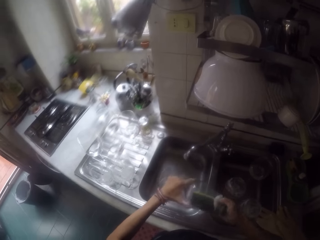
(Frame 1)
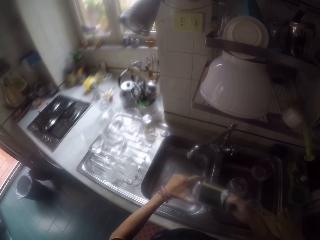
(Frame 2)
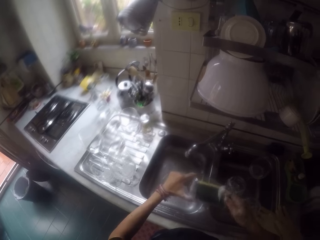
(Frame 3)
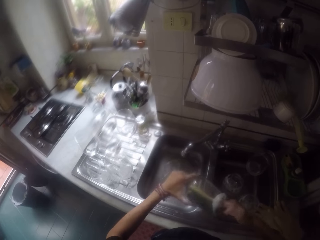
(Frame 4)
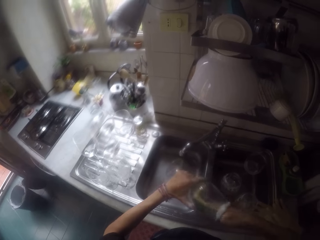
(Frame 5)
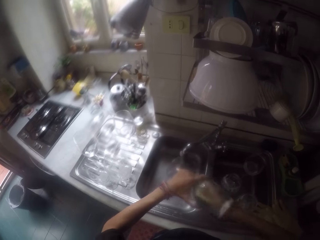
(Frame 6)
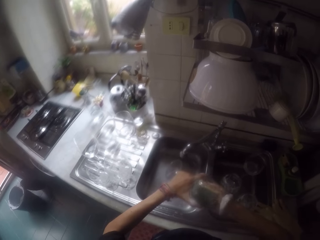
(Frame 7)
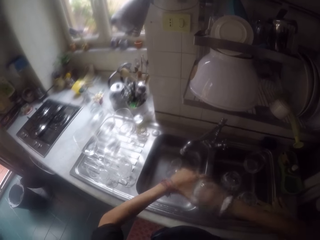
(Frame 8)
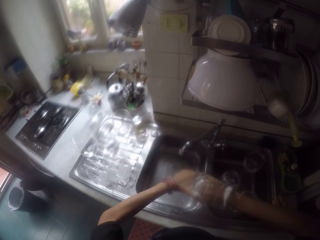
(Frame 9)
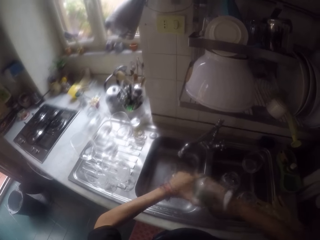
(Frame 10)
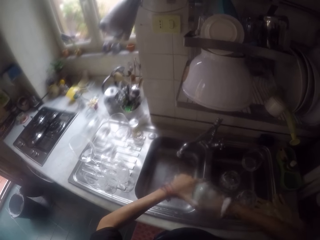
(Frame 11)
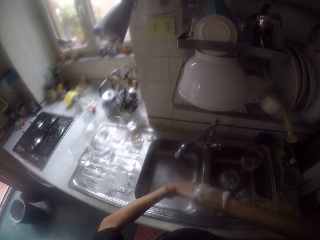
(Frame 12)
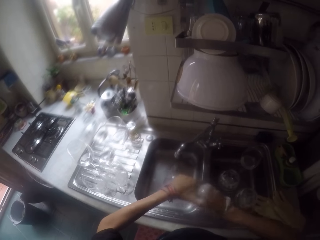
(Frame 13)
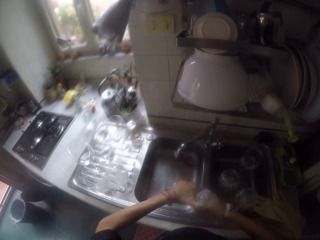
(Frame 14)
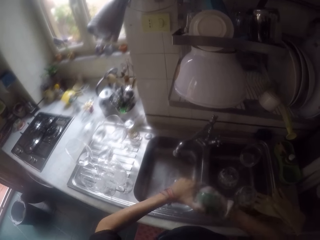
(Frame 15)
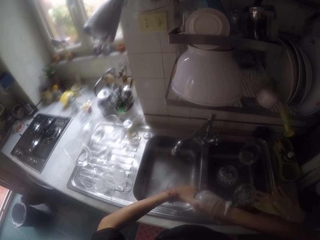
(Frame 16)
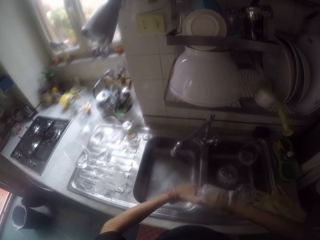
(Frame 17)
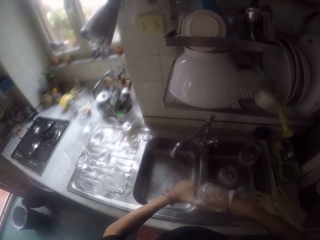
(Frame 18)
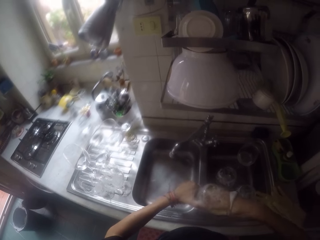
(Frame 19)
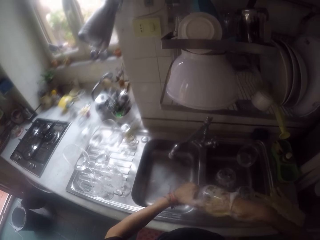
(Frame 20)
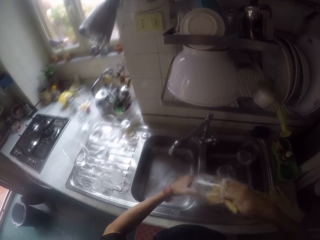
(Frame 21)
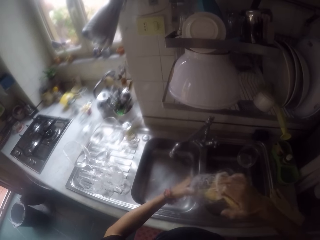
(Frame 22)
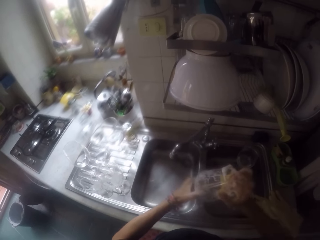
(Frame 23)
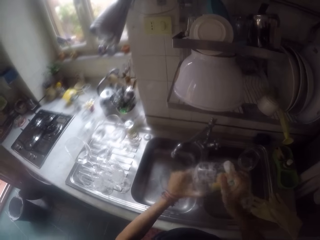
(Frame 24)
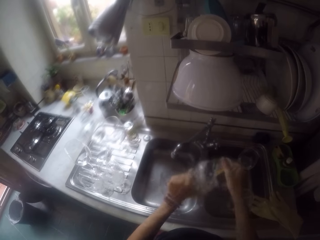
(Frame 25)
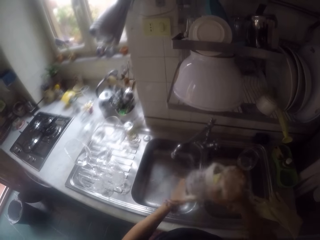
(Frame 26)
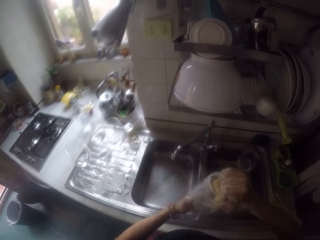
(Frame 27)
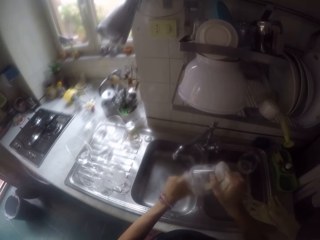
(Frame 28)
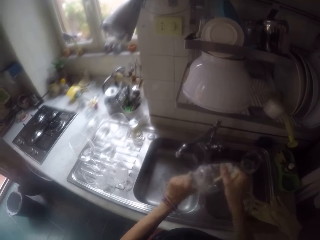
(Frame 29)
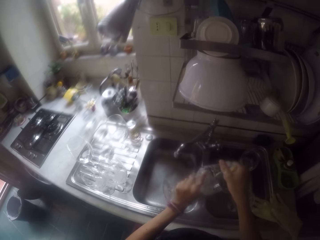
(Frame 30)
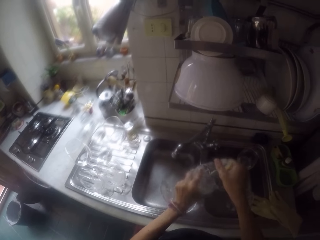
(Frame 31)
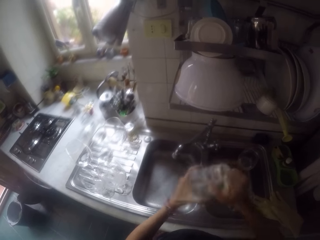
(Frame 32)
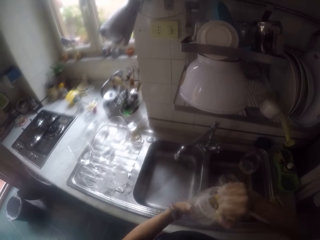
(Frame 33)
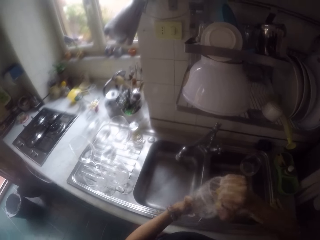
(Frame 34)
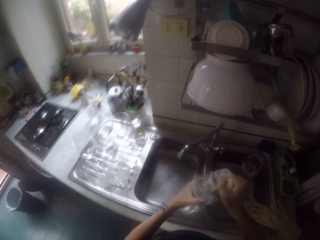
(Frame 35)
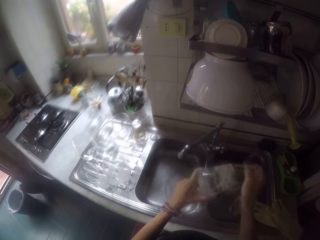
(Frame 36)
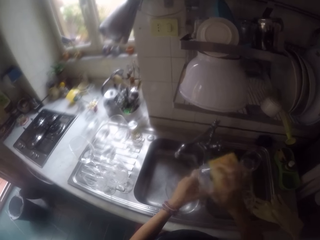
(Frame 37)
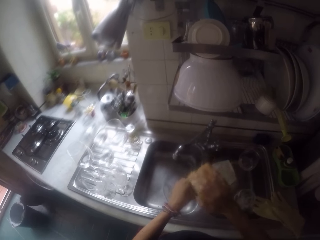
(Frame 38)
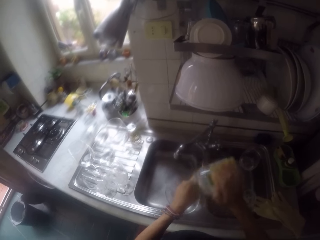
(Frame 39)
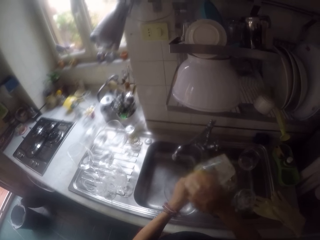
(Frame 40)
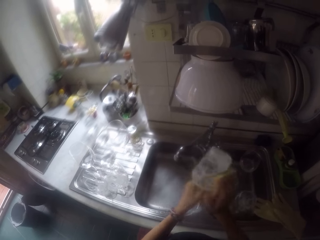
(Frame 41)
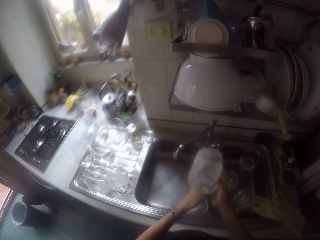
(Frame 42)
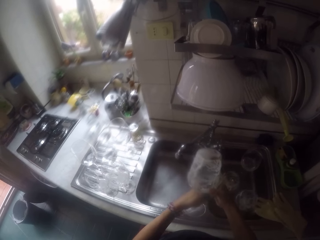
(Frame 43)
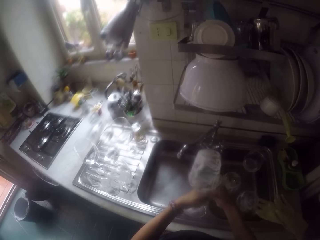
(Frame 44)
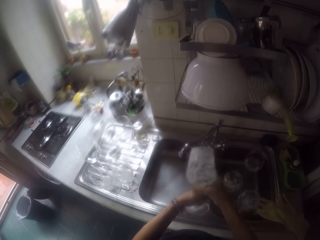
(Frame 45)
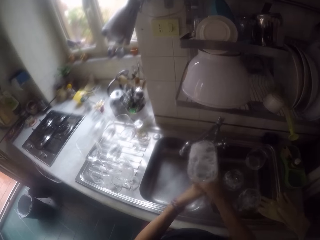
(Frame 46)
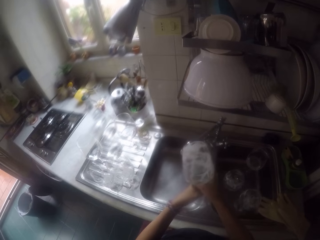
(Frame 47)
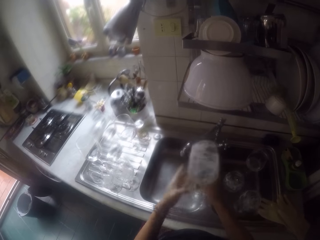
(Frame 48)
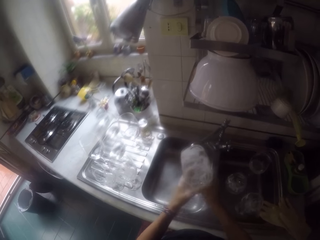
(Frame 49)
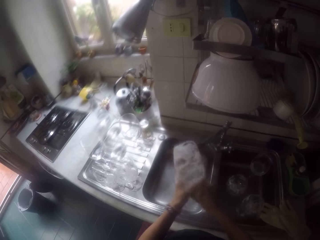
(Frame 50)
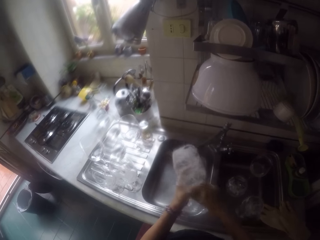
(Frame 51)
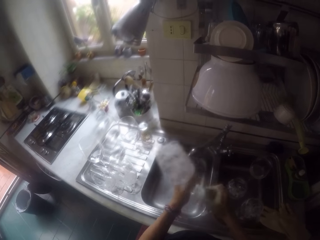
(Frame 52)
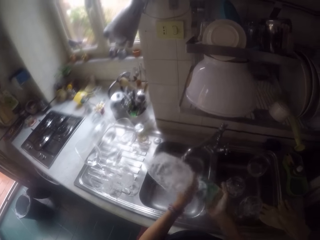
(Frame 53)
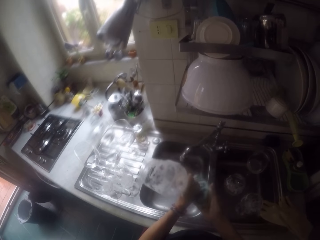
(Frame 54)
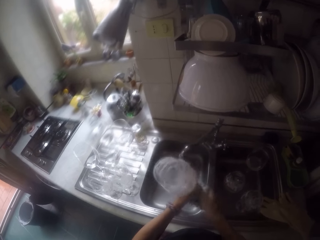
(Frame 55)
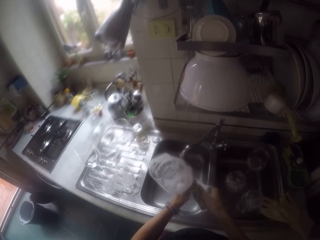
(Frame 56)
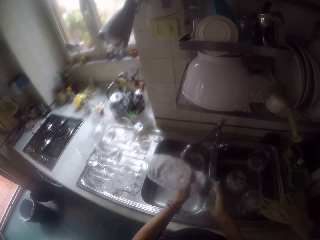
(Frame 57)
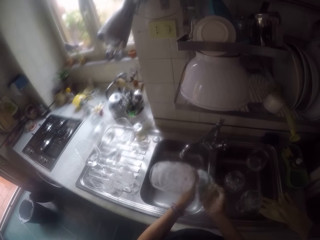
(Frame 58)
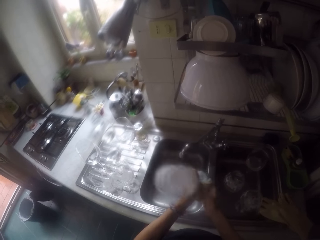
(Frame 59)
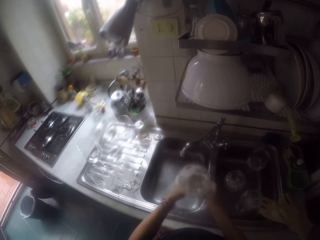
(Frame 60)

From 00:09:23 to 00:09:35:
The camera wearer washes the glass with the sponge.

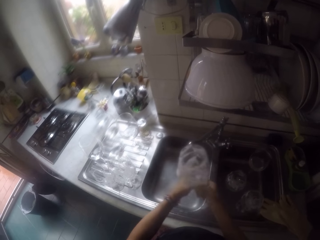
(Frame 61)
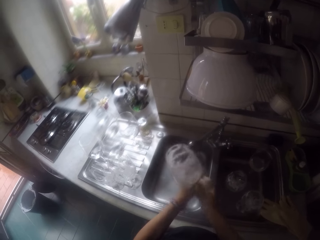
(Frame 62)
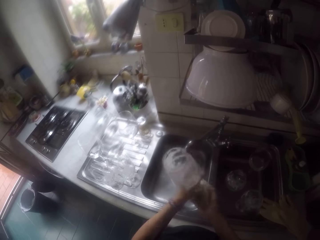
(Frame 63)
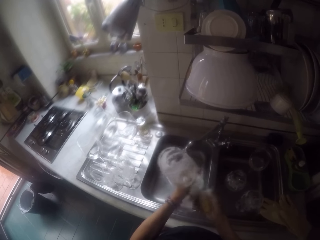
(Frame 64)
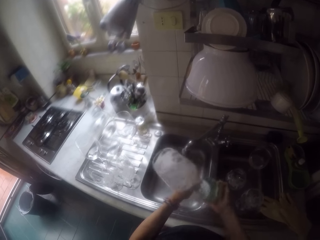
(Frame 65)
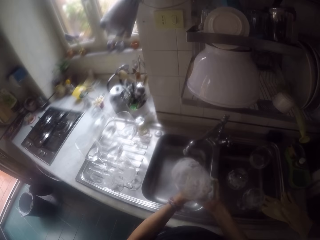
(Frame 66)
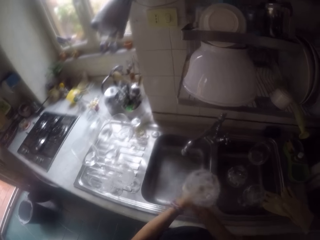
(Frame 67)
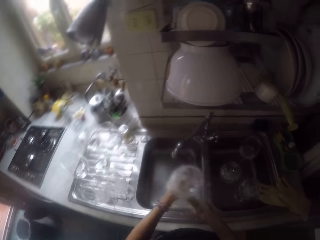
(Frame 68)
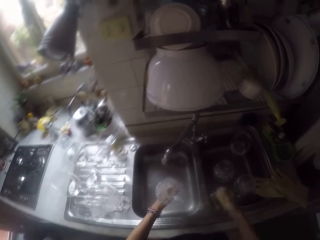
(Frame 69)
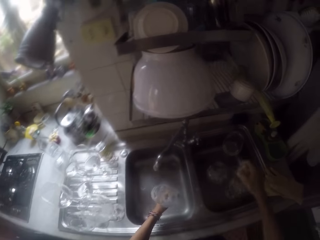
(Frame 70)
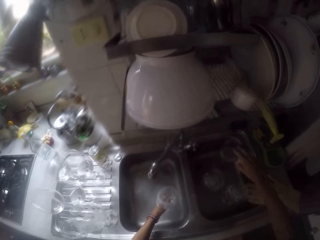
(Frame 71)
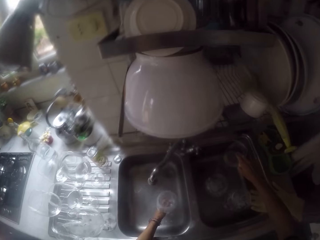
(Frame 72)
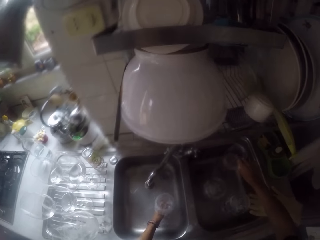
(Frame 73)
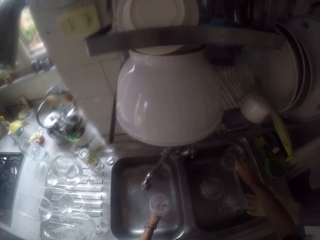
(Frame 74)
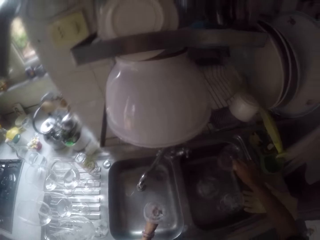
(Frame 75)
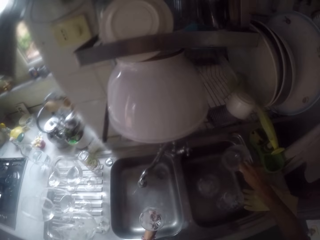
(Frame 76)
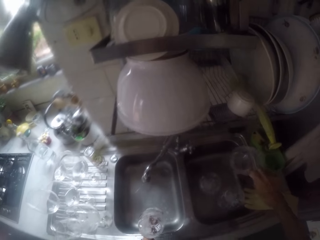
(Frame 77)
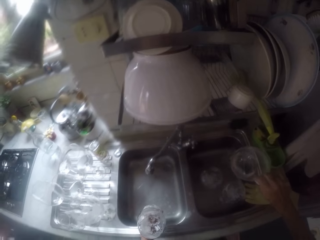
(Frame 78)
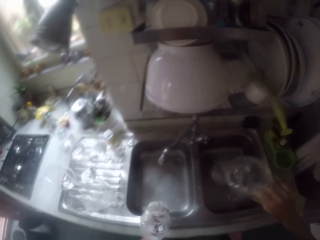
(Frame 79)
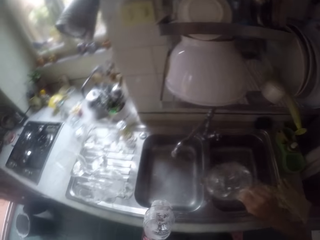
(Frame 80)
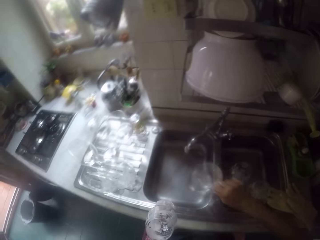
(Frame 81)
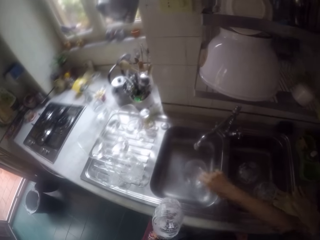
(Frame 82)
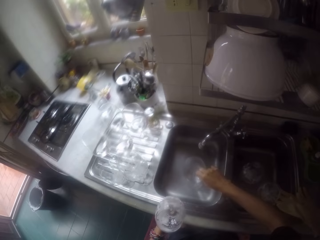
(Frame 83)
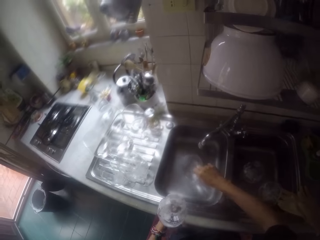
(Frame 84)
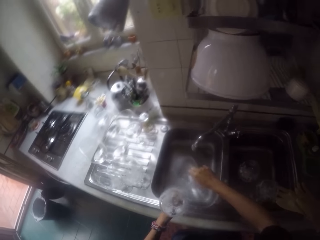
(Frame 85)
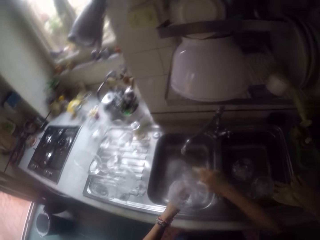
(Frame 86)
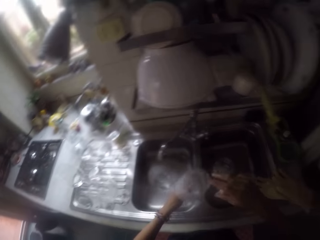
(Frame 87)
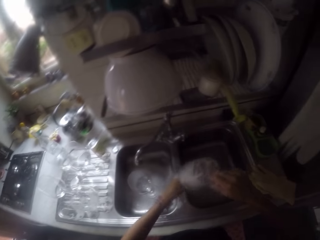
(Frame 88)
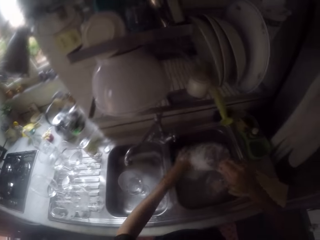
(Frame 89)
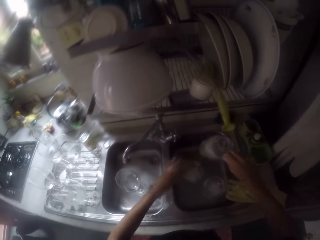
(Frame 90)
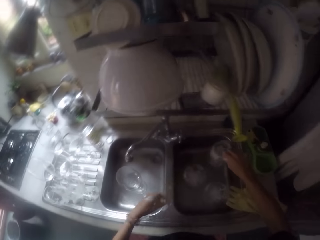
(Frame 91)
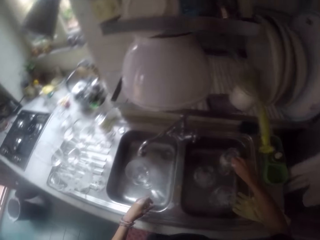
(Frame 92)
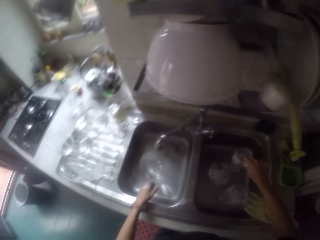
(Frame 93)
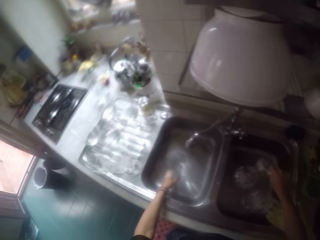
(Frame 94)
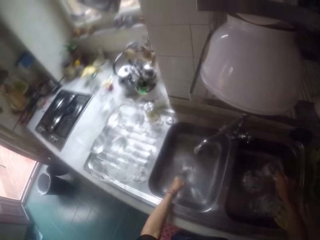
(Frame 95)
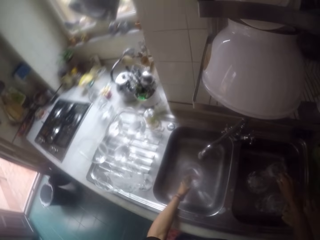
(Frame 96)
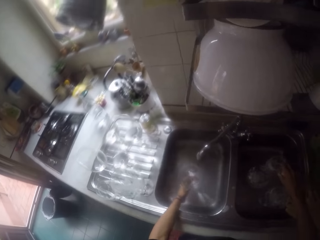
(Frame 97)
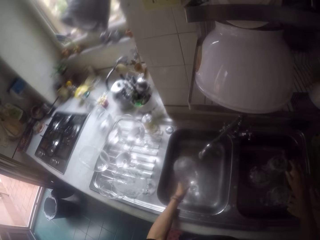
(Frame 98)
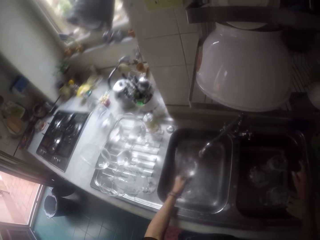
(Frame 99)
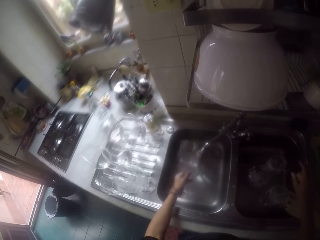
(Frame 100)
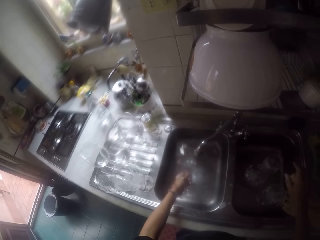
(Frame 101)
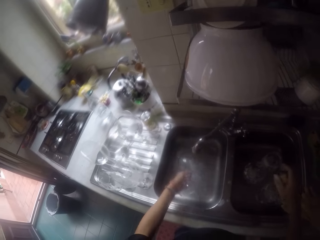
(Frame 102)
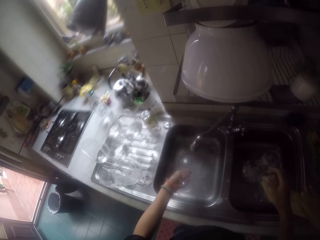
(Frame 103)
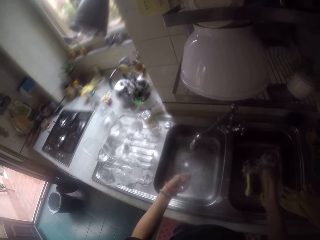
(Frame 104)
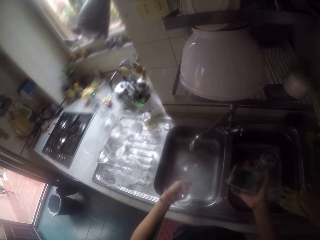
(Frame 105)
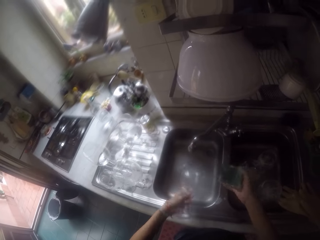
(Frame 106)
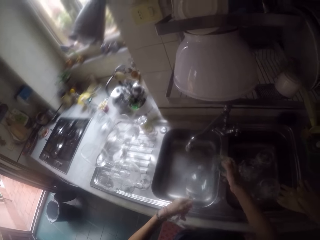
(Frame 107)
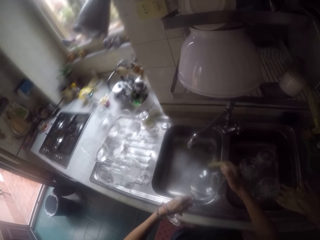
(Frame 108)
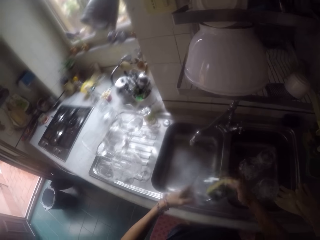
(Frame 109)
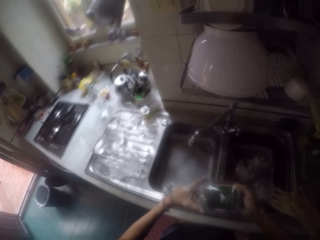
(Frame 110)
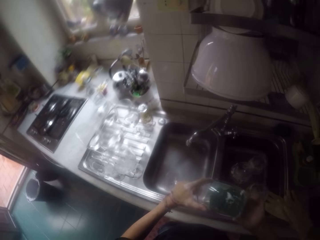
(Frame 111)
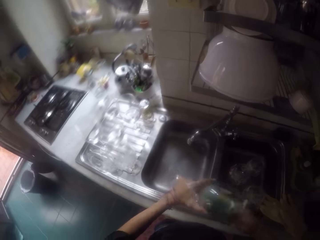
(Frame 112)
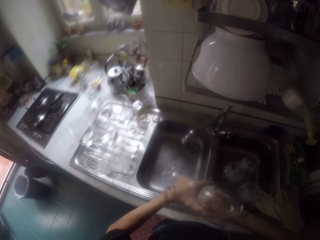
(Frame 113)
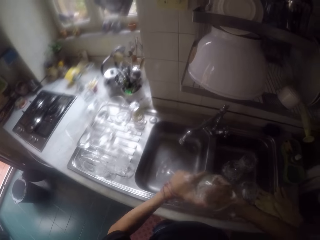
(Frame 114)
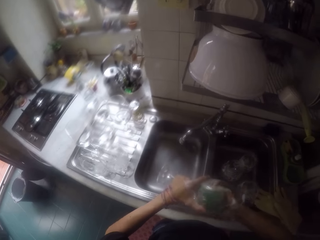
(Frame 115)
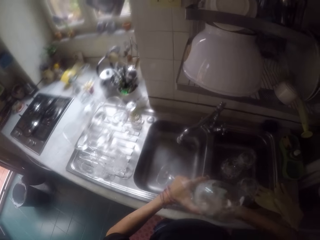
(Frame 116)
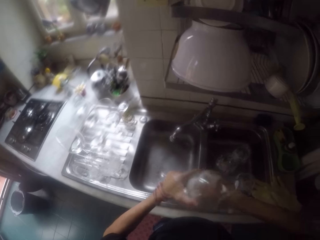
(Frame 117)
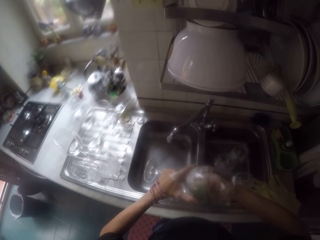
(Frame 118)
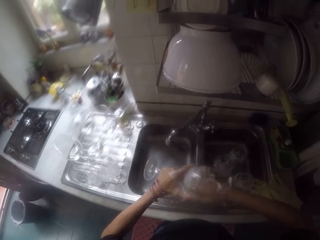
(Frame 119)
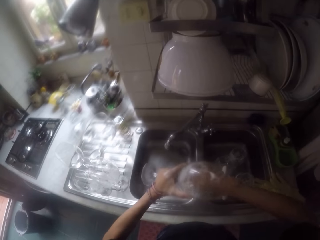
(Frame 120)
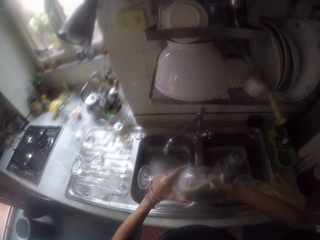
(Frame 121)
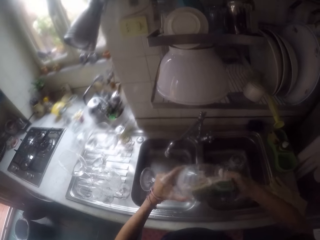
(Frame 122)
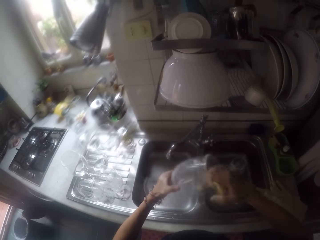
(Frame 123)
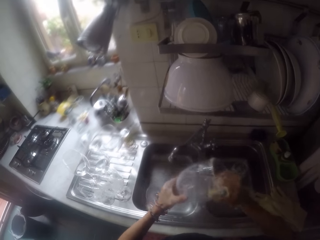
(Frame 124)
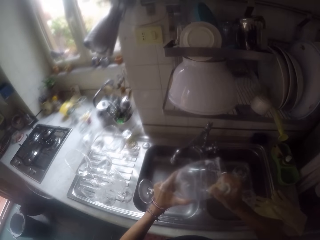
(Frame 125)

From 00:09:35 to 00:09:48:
The camera wearer picks a glass from the sink. They put the glass in the sink. They pick up the glass. They put the glass in the sink. They pick up the glass from the sink. They pour the water in the sink. They wash the glass with the sponge.
